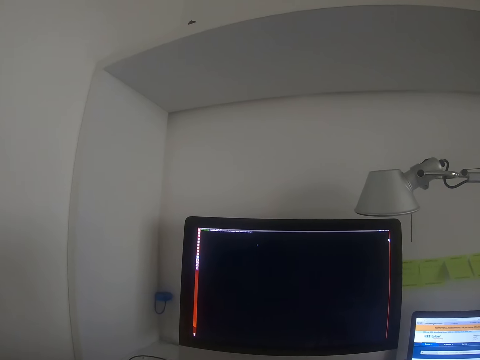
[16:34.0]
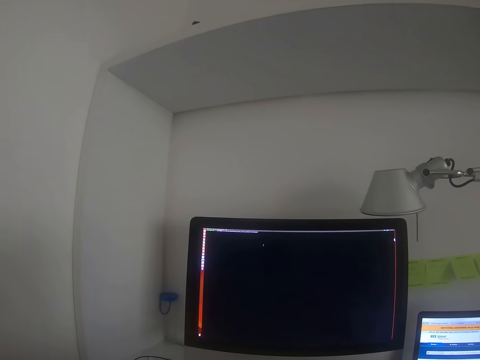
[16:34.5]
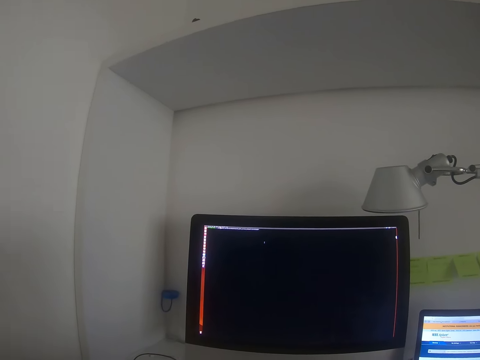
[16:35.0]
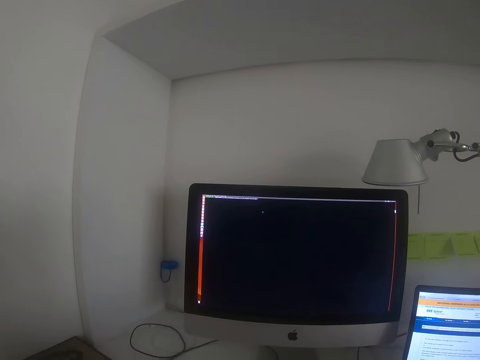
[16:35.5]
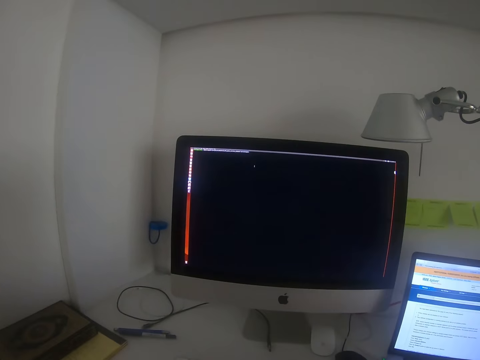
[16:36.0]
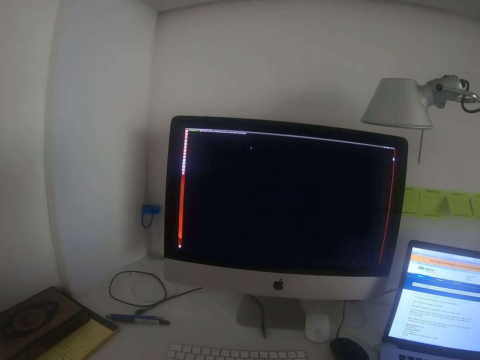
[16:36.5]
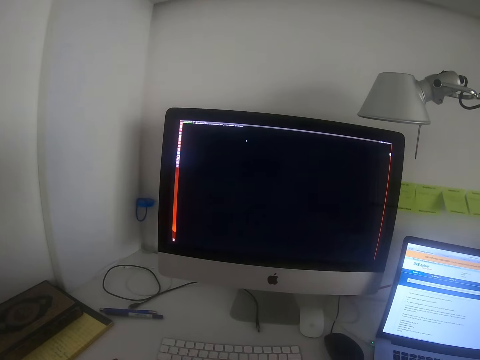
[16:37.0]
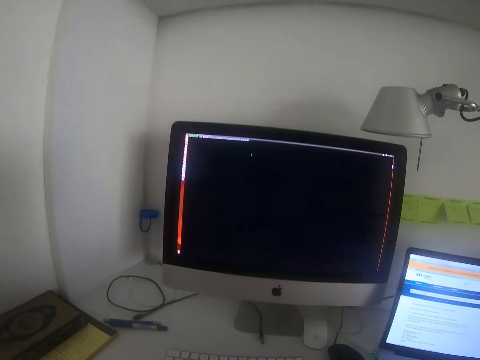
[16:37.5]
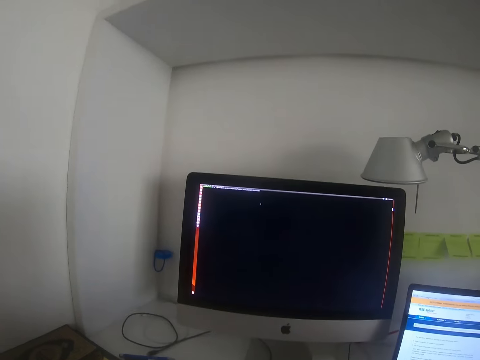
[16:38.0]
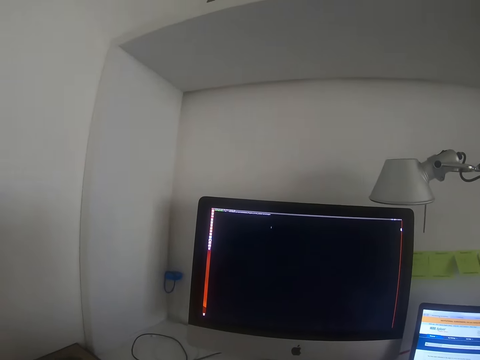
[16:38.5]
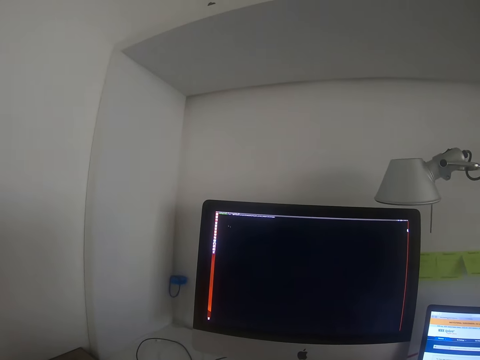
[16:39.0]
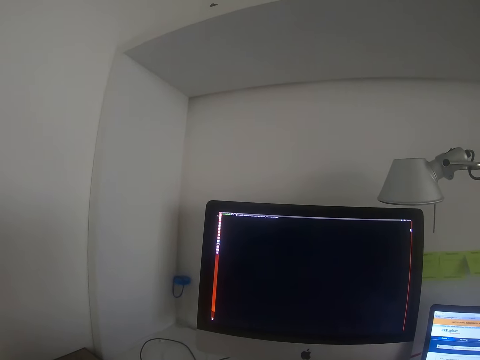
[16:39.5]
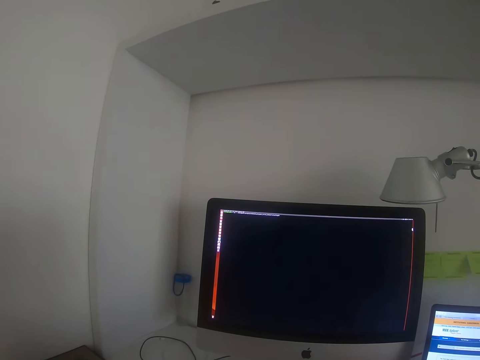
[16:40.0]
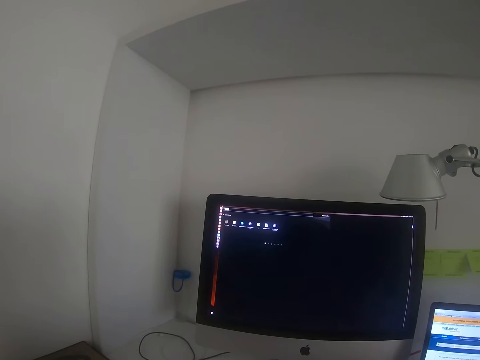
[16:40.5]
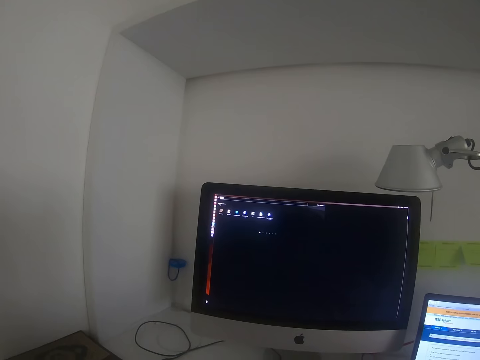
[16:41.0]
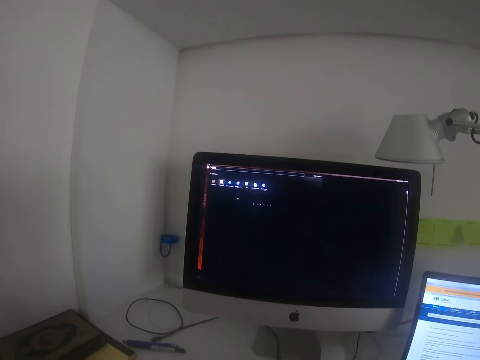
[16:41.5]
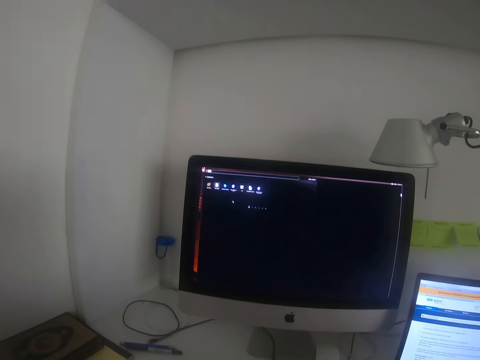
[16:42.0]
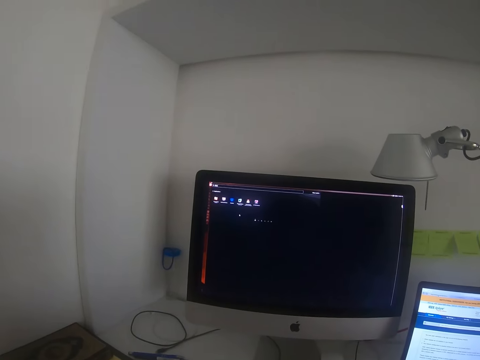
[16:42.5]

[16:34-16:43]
The camera wearer types up on the keyboard. They focus on the desktop.

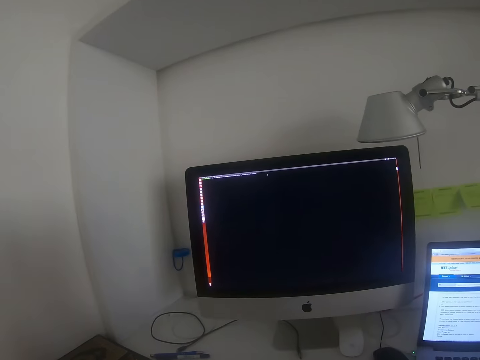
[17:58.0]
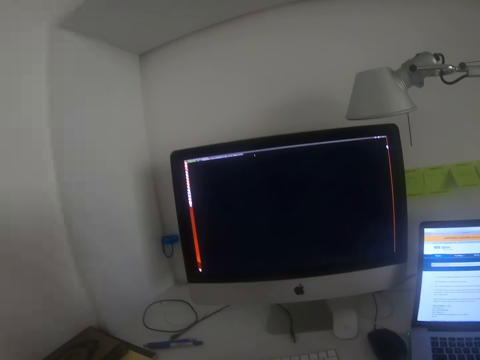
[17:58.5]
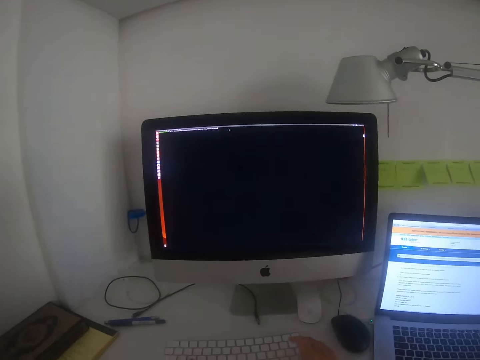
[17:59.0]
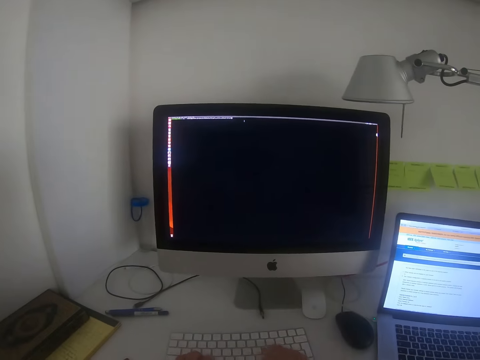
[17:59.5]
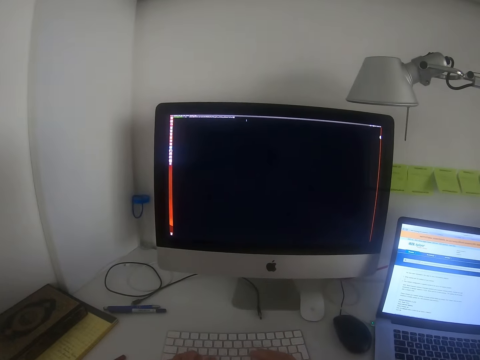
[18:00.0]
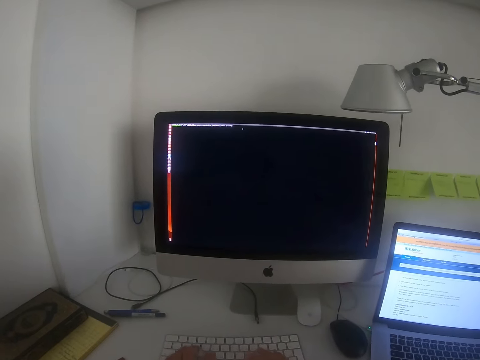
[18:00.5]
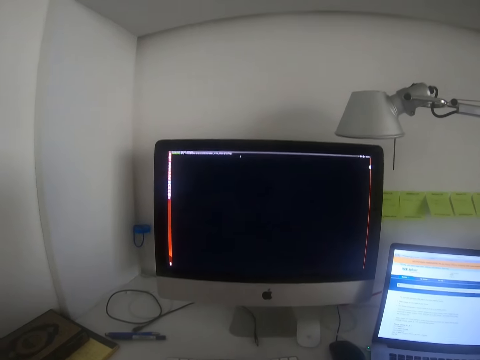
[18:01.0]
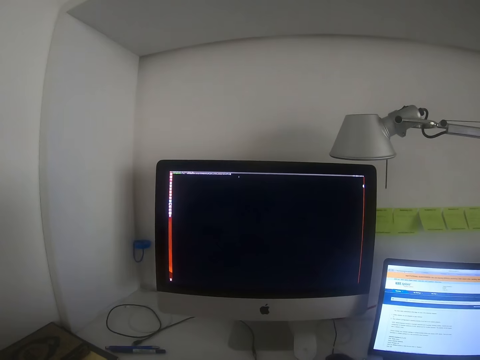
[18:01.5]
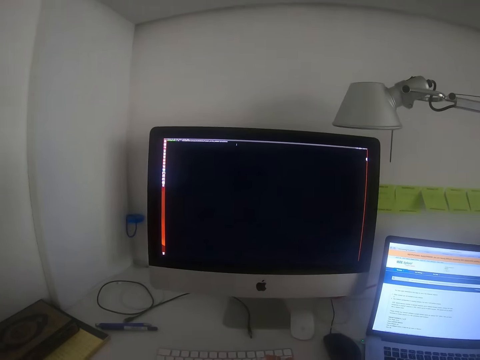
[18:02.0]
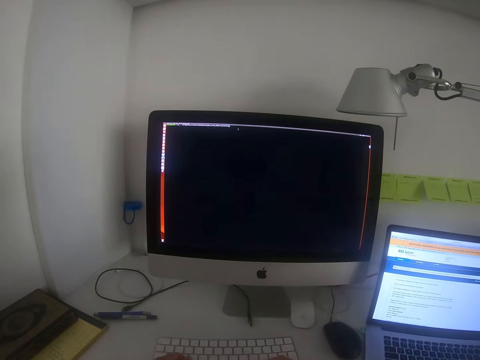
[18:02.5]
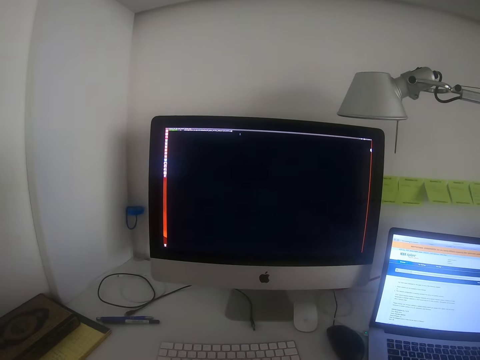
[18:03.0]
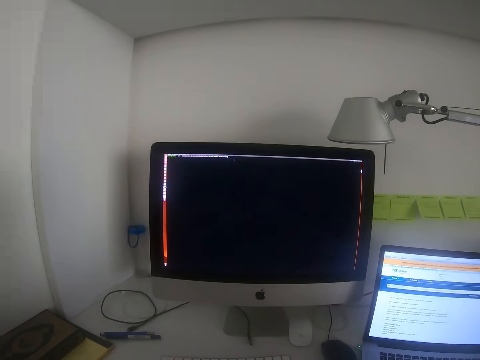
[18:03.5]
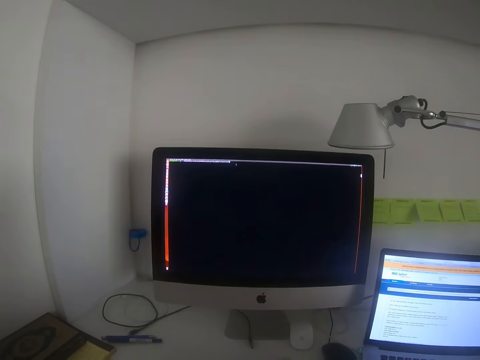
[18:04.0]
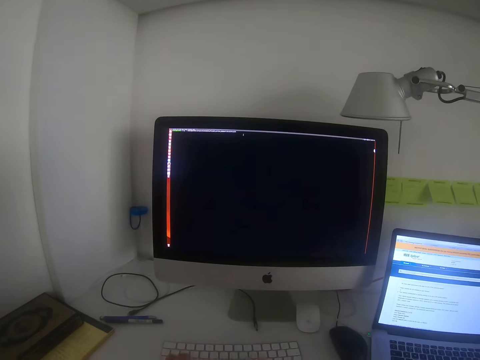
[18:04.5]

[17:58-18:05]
The camera wearer operates the desktop.

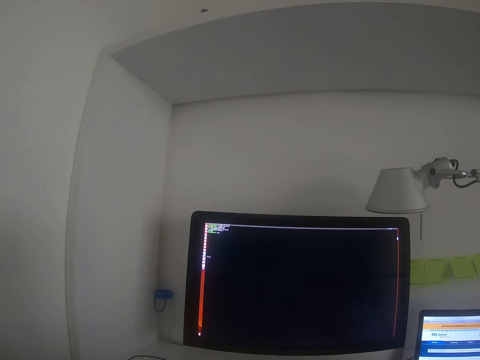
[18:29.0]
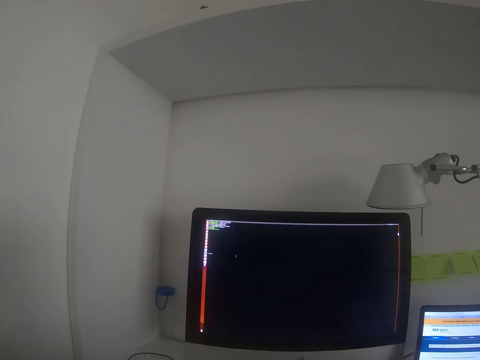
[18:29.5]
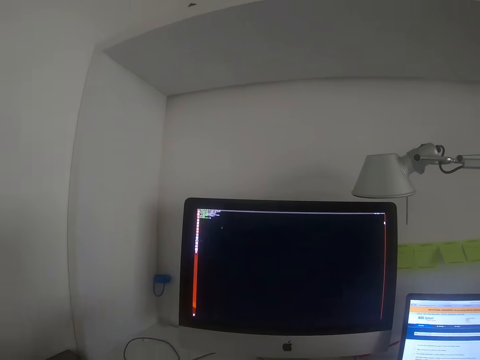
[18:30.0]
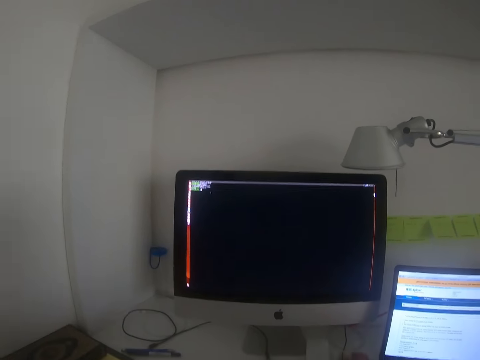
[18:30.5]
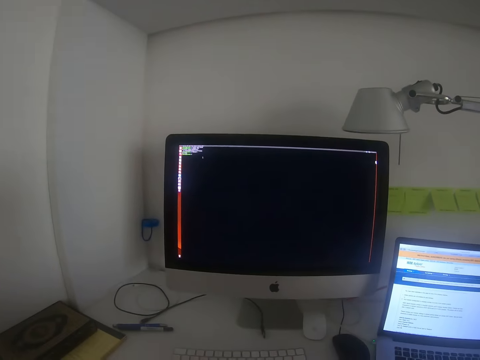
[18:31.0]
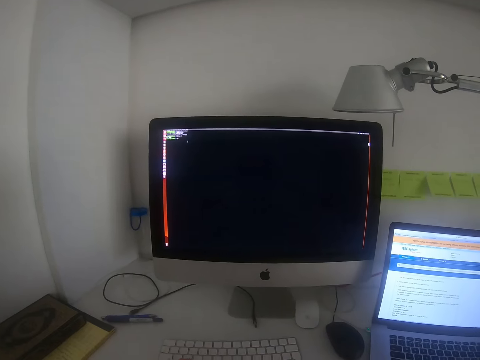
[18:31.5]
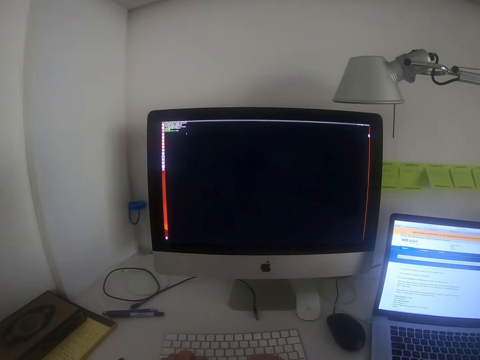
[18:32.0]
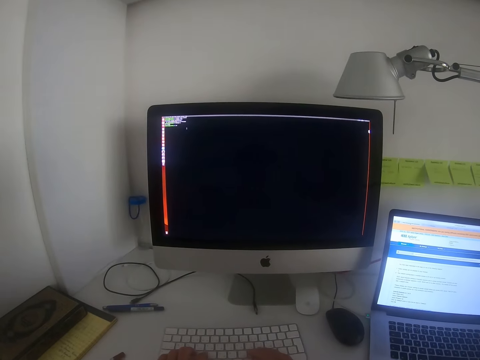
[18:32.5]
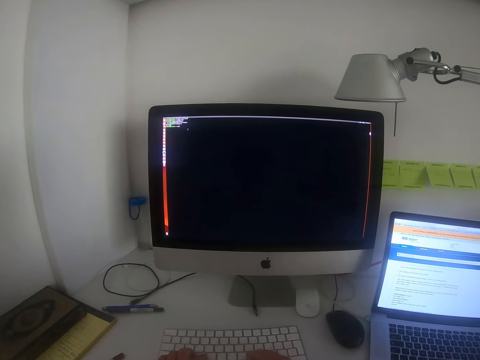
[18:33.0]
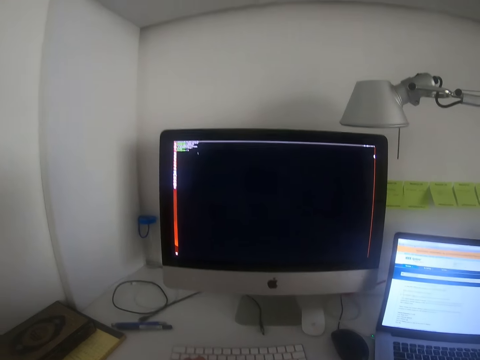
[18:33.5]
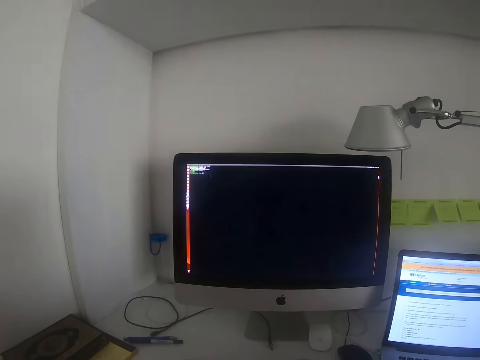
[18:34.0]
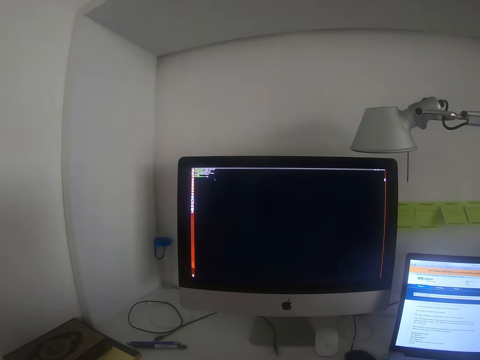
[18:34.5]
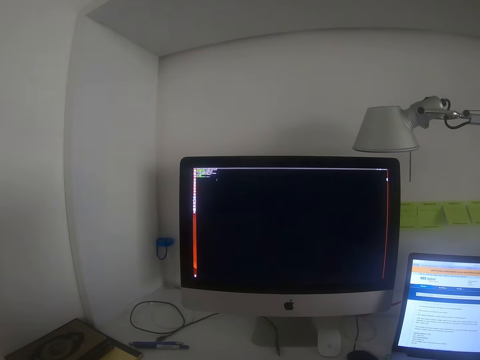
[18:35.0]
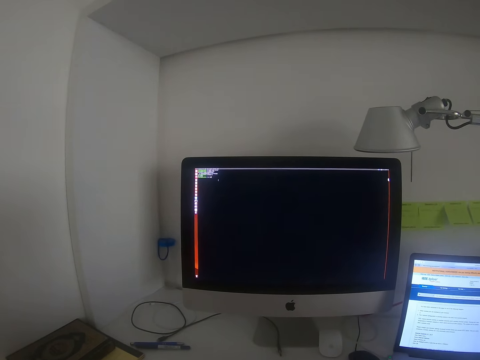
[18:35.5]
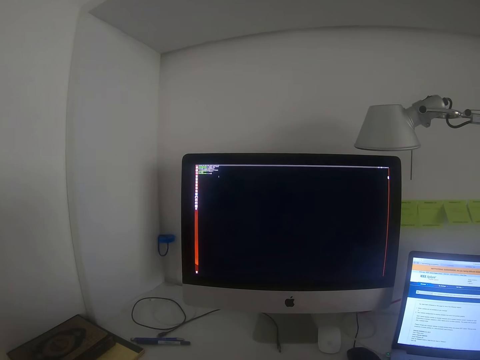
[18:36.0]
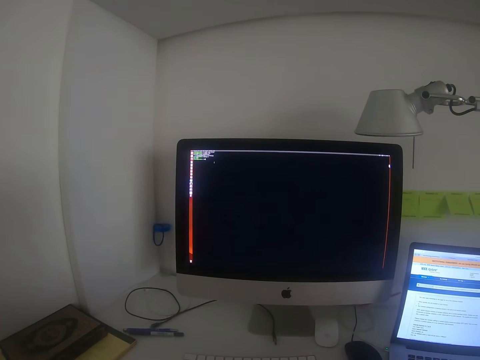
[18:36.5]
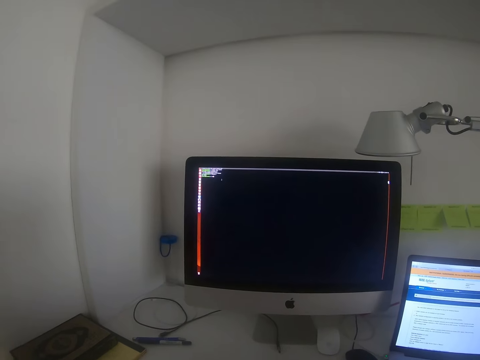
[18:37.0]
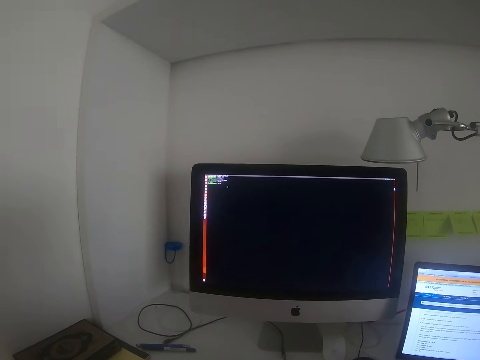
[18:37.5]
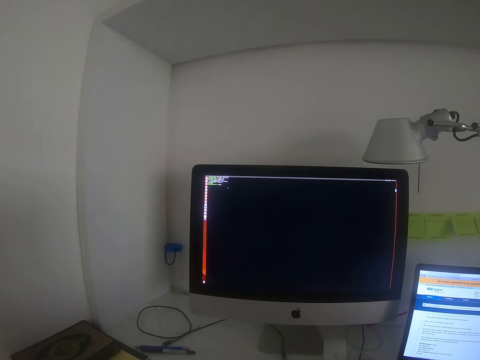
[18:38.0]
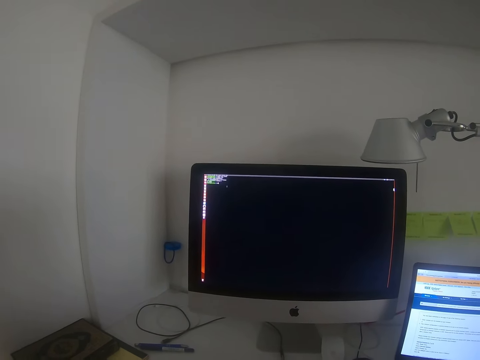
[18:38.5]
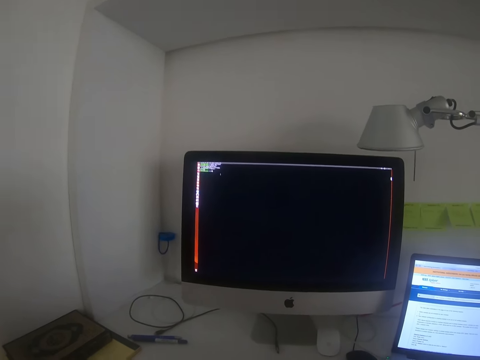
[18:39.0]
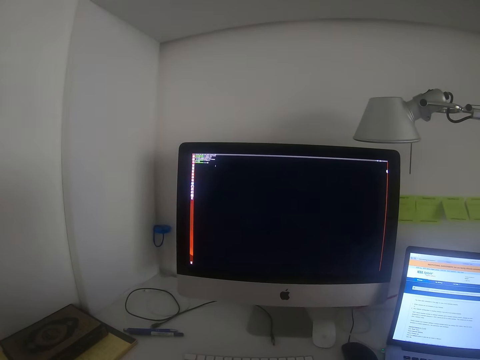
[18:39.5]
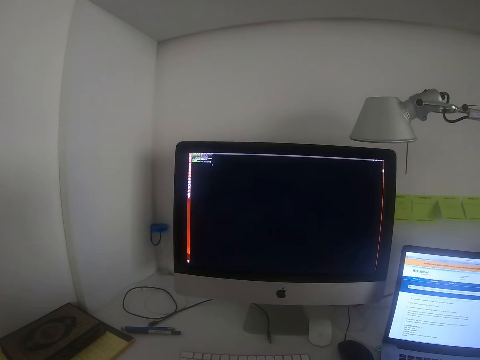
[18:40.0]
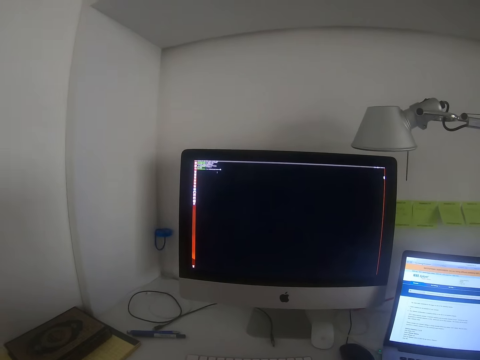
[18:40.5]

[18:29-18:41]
The camera wearer moves the hand. They type on the computer keyboard. They stare at the computer monitor.
